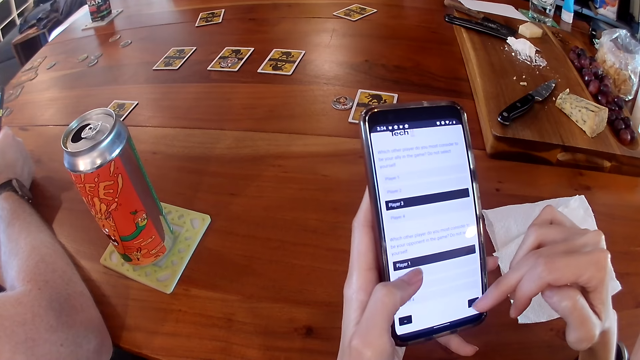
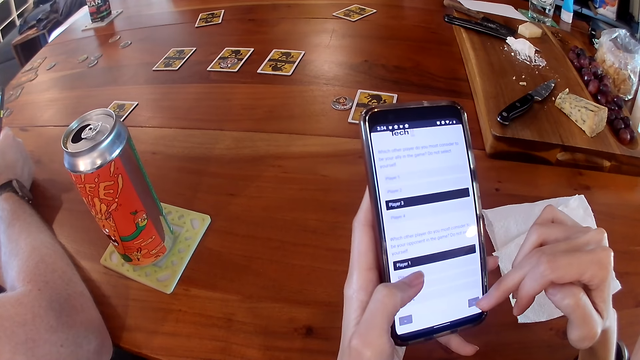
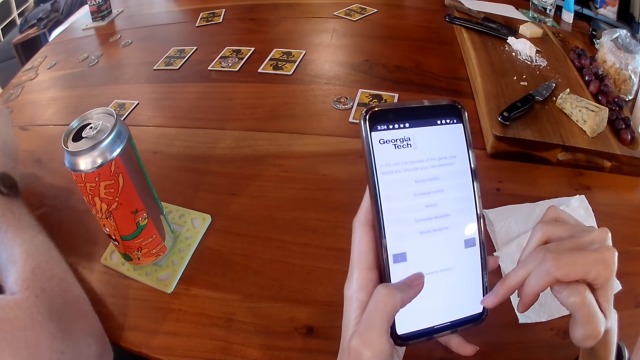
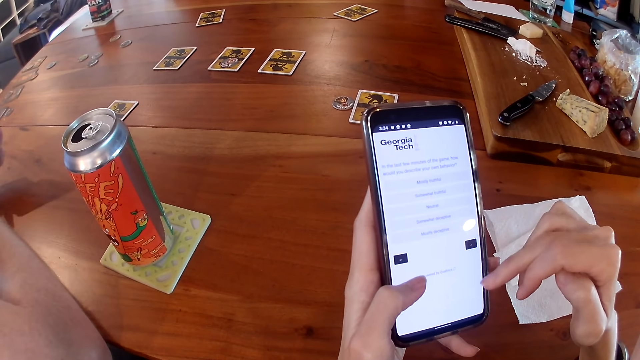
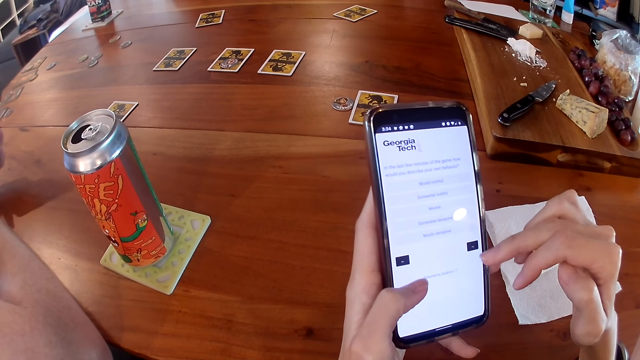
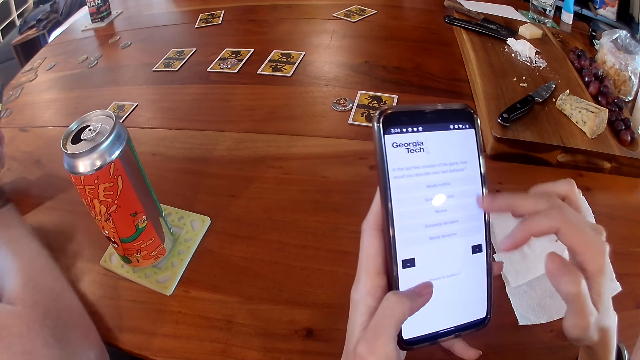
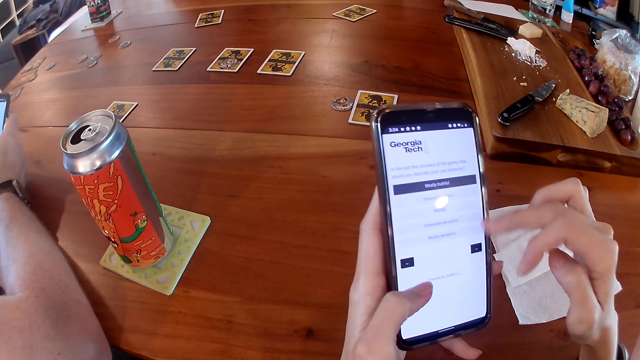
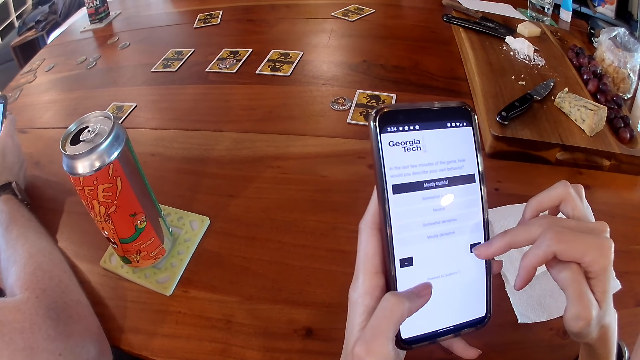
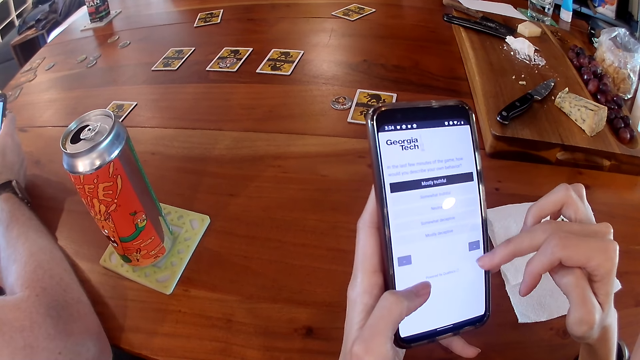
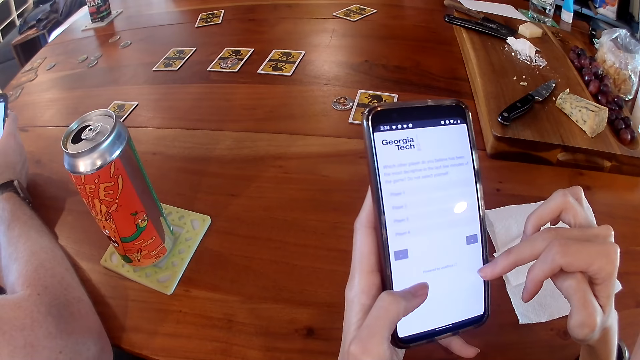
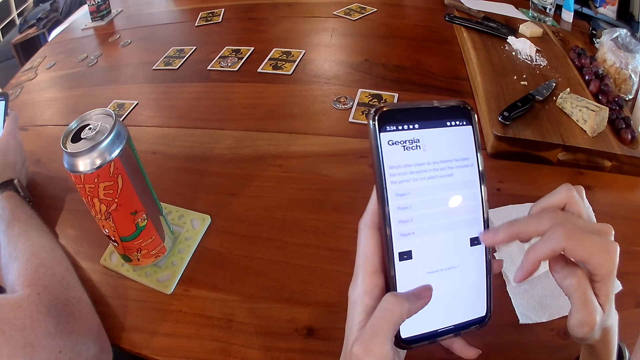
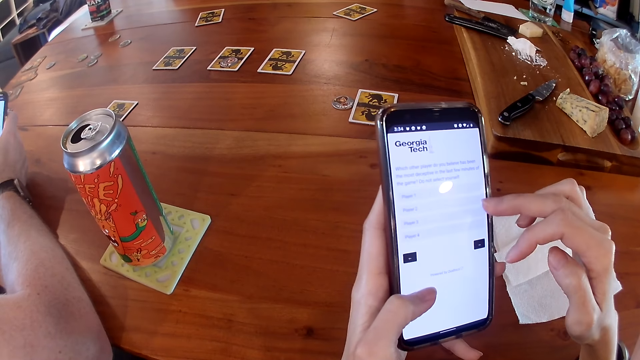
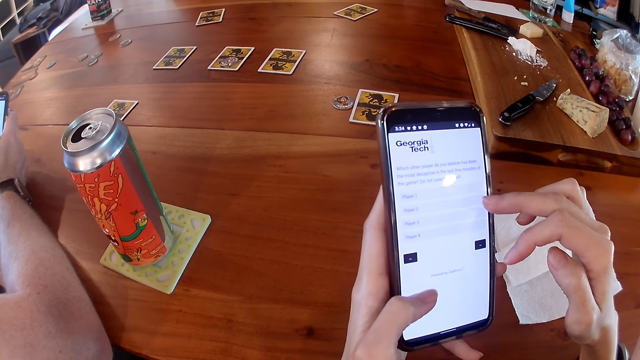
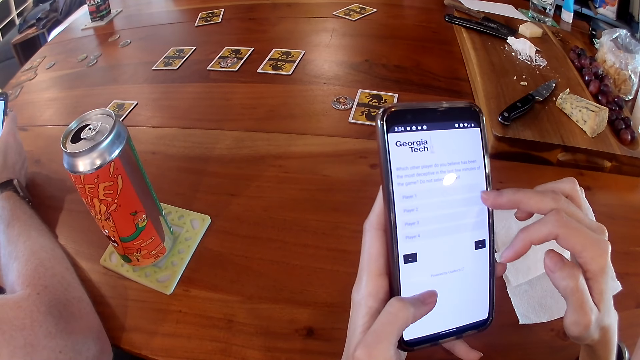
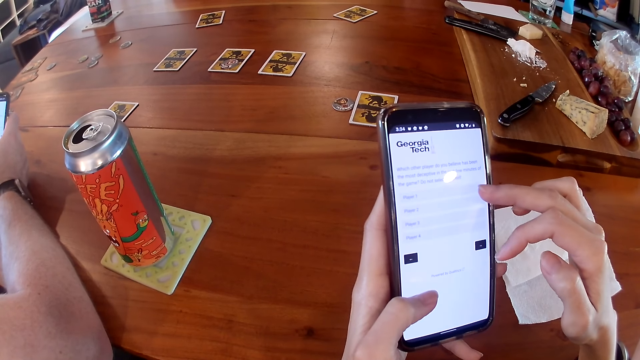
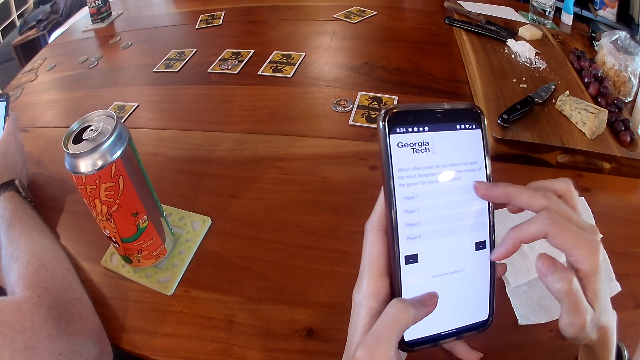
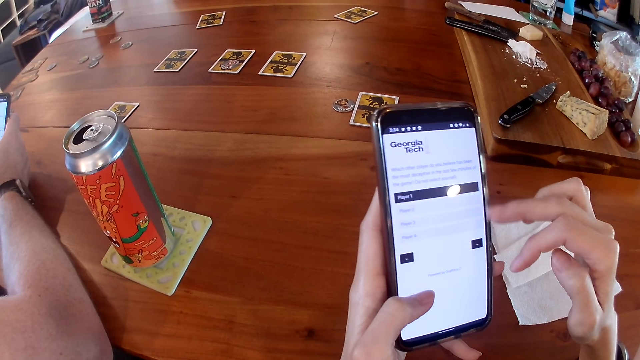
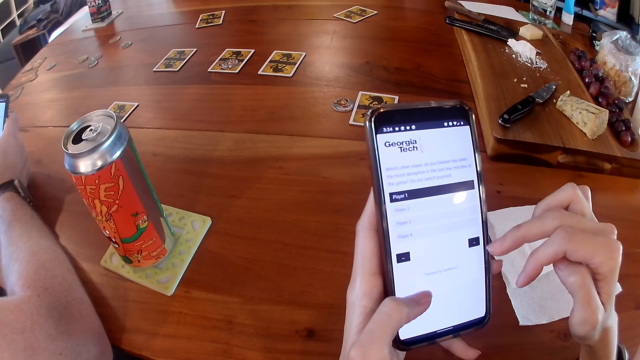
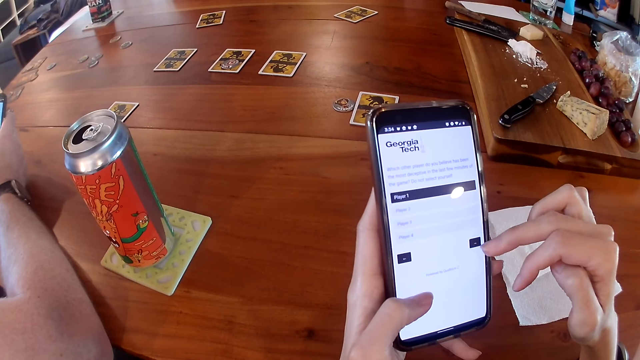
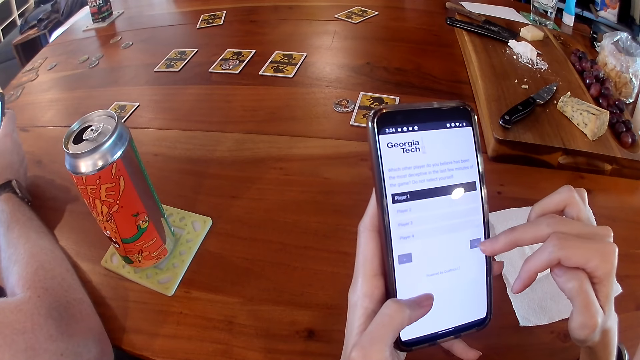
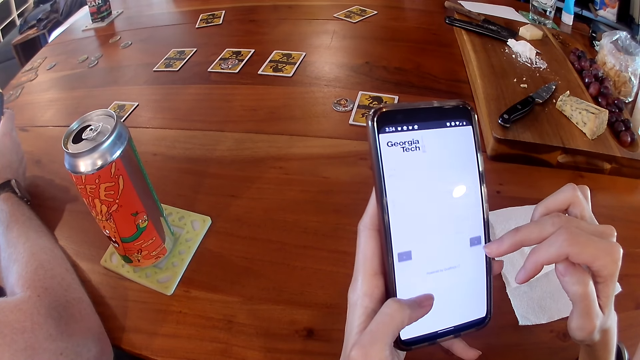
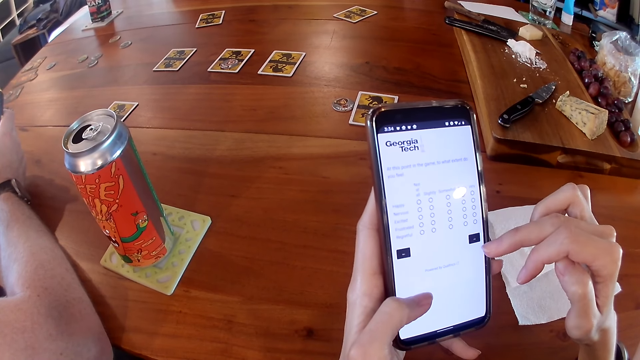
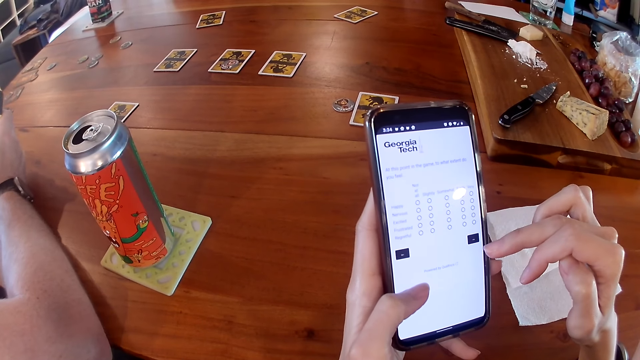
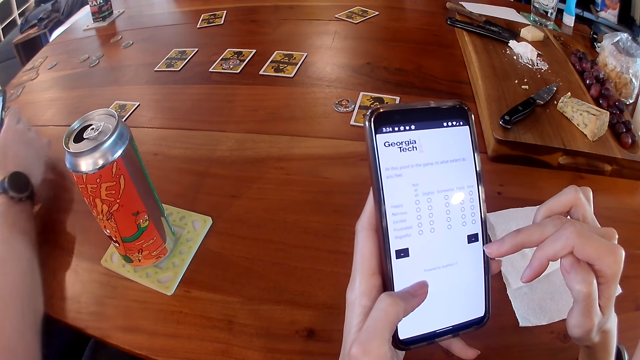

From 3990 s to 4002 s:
A man uses his phone. The camera wearer uses his phone. The man interacts with the people on the table.

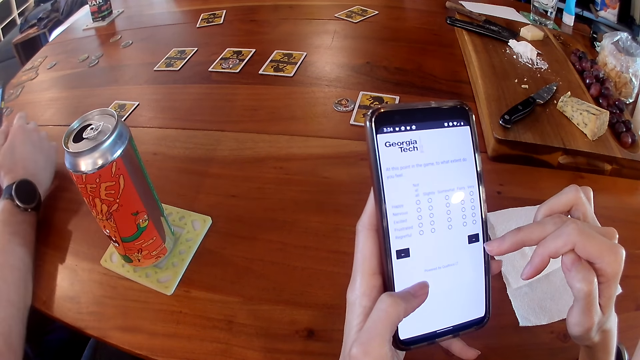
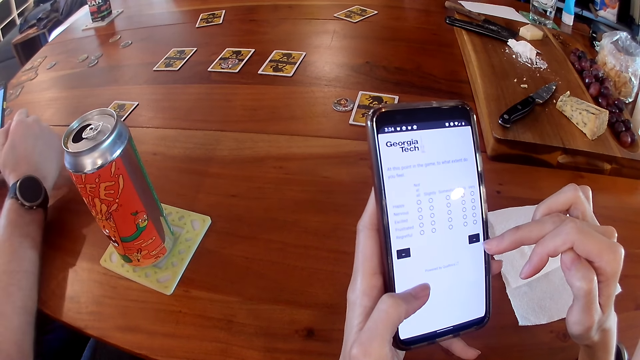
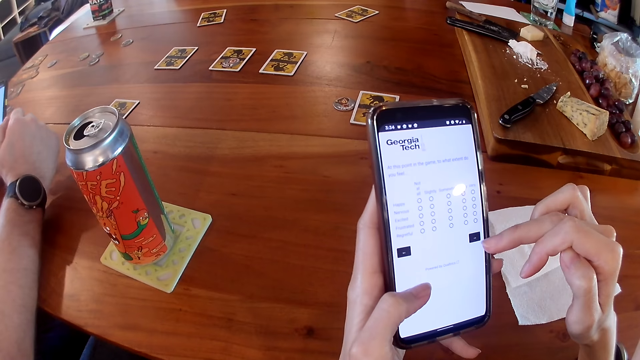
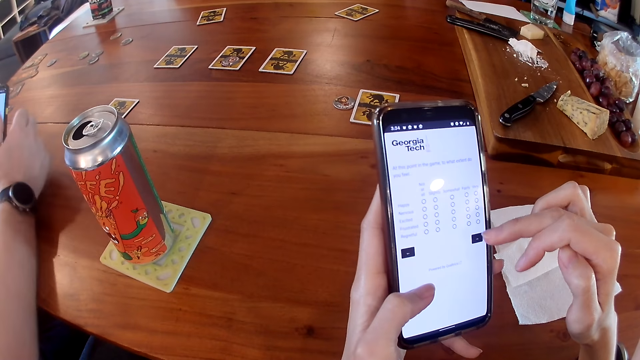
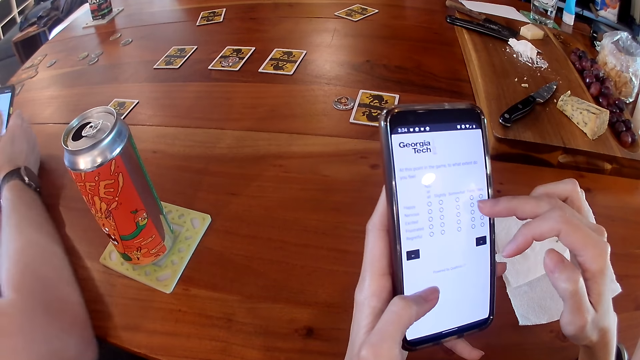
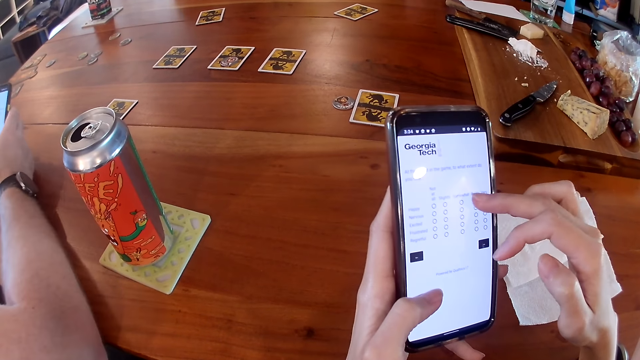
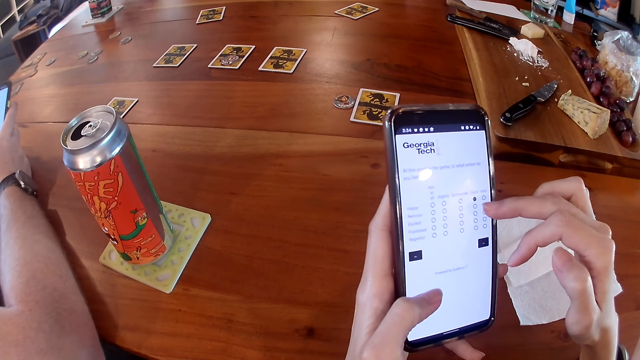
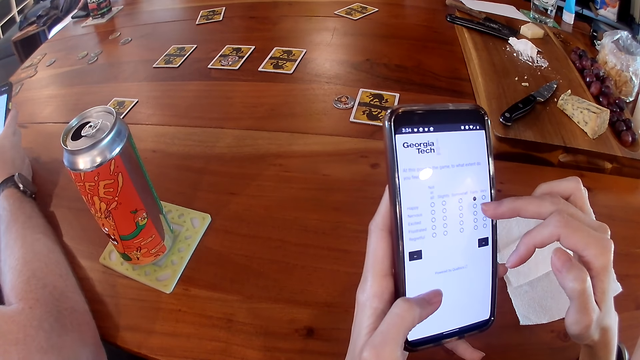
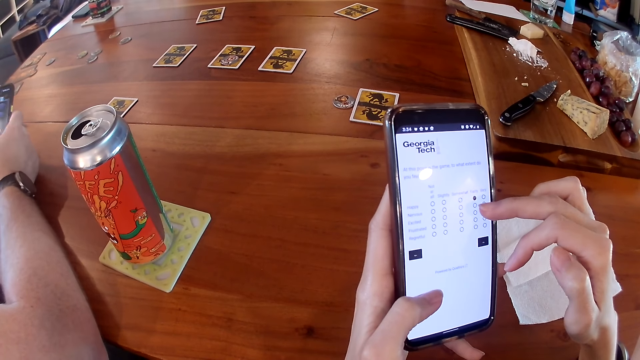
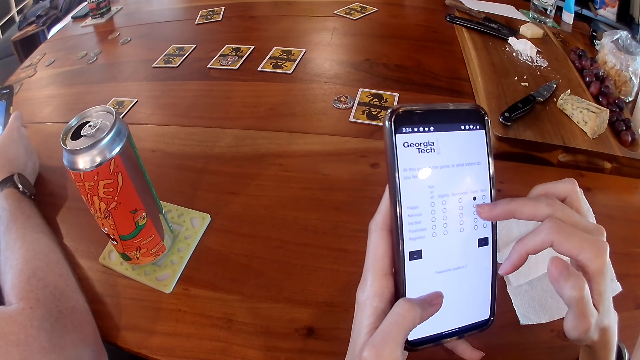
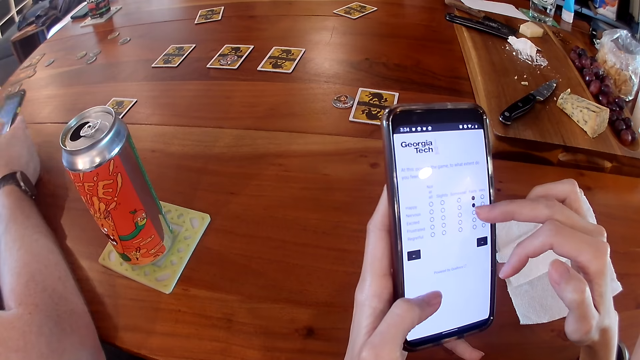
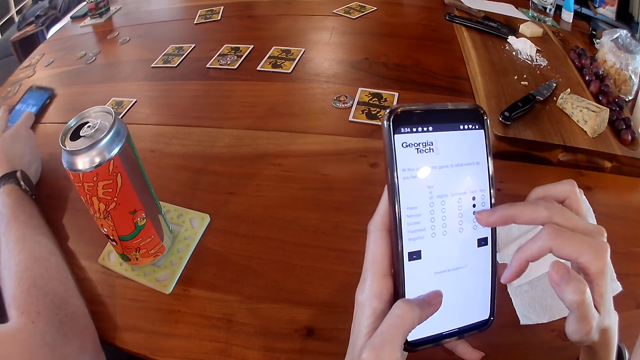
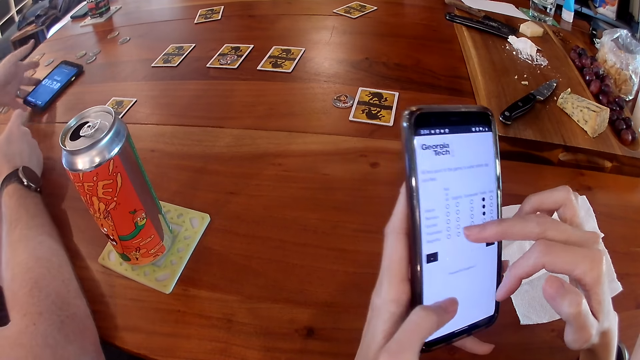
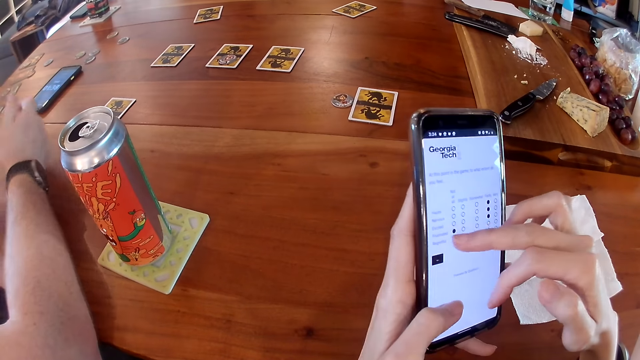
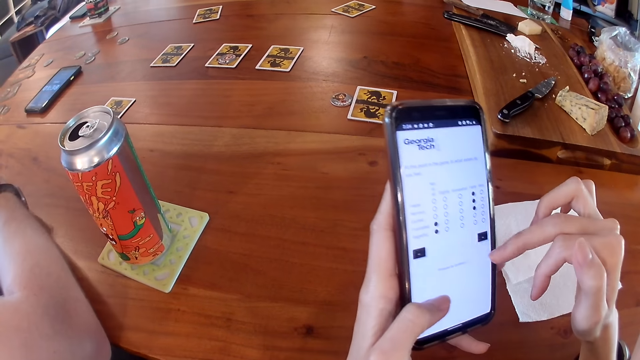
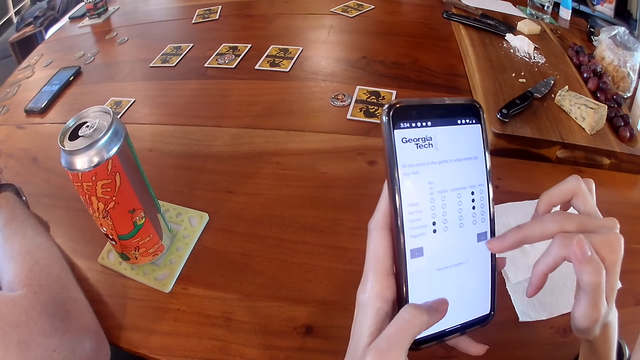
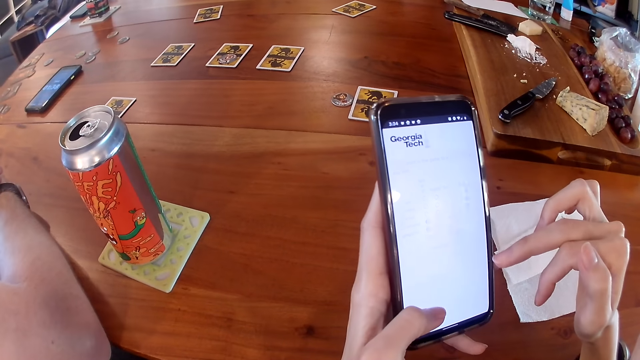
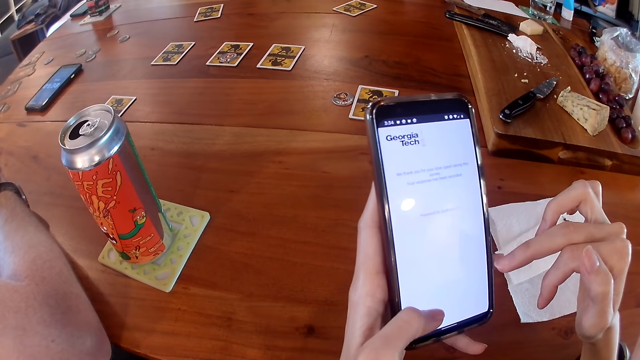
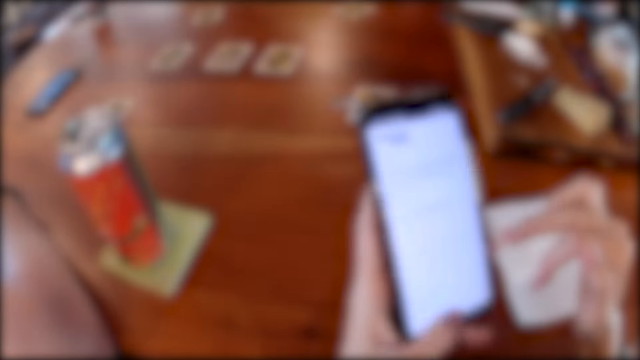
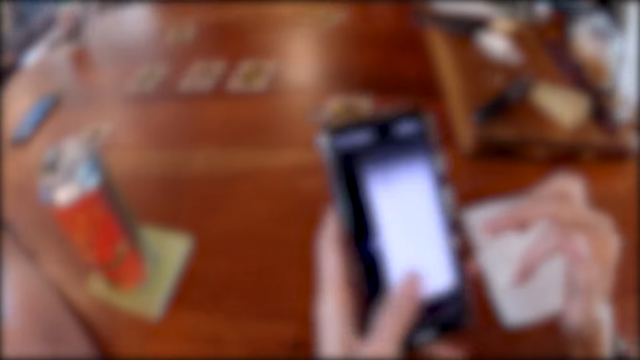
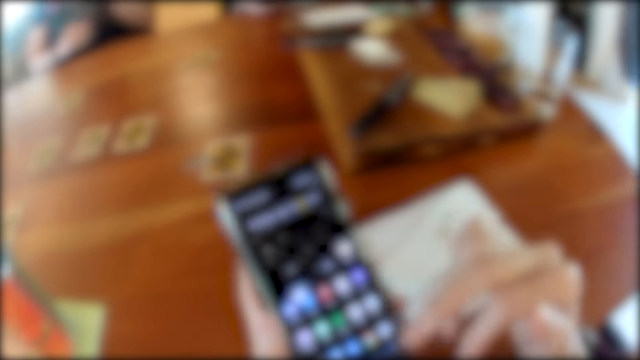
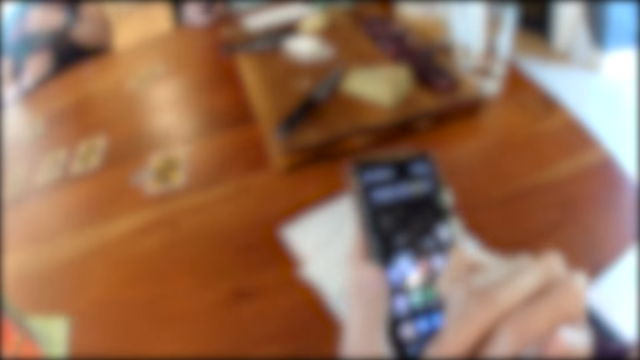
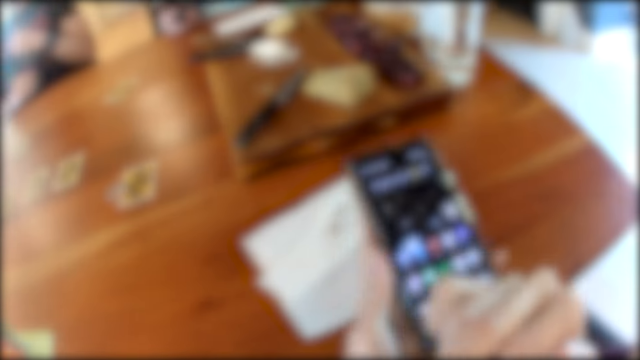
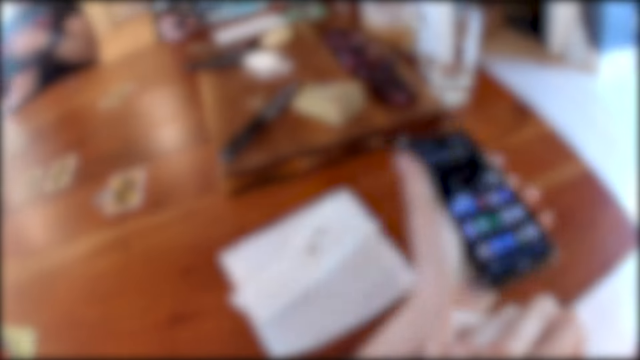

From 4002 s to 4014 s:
A man drops the phone in his right hand on the table. Another man drops the phone in his left hand on the table. The camera wearer uses his phone. The other man interacts with the people on the table.
